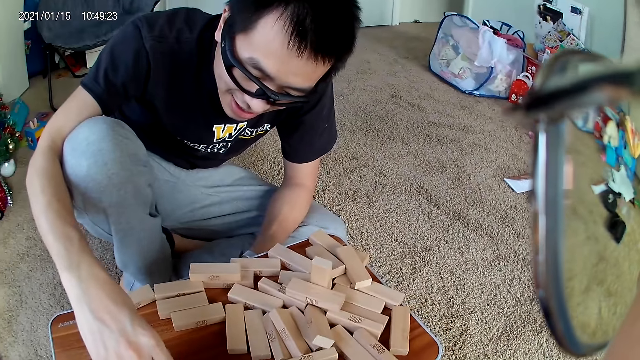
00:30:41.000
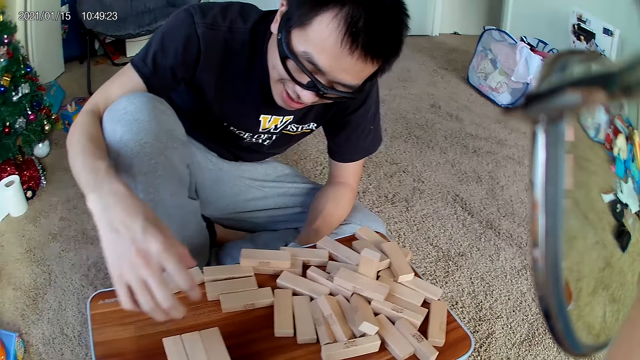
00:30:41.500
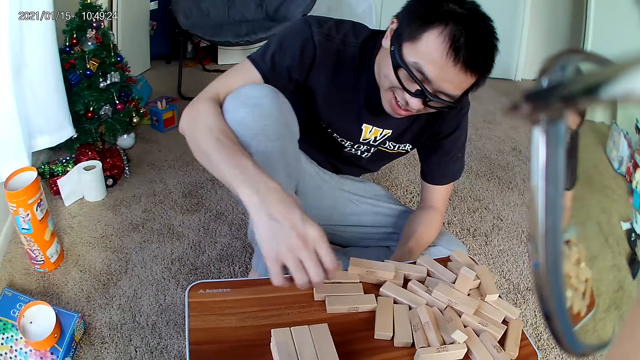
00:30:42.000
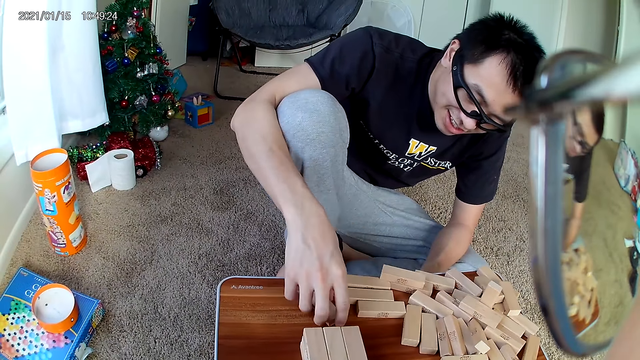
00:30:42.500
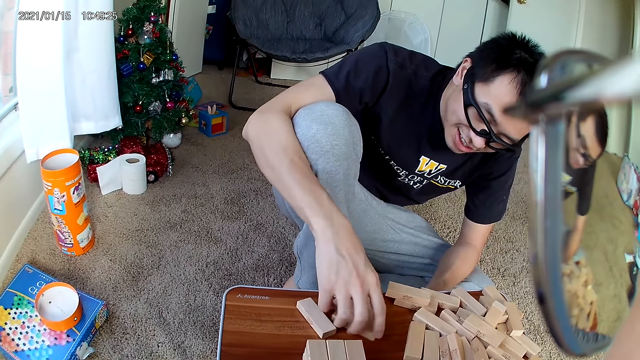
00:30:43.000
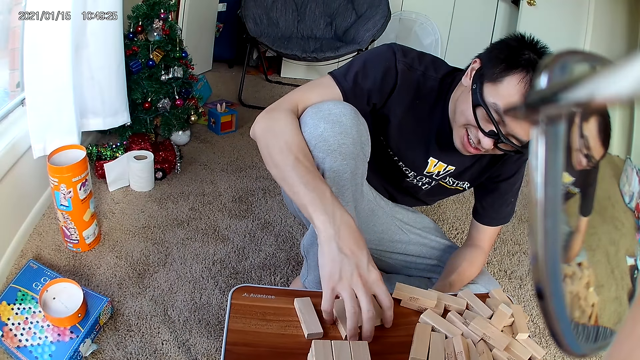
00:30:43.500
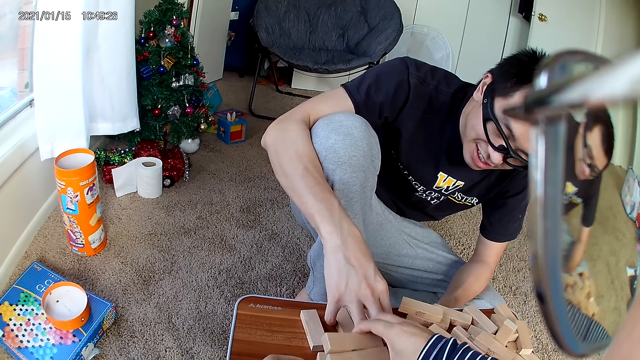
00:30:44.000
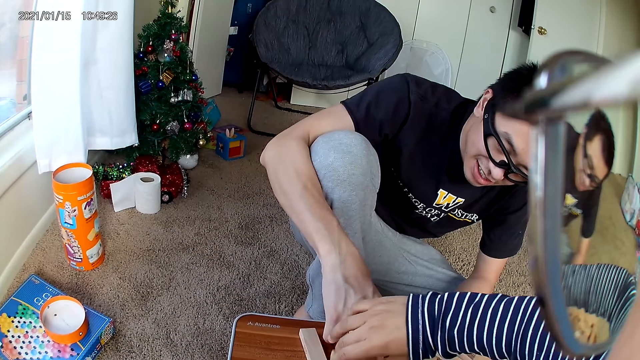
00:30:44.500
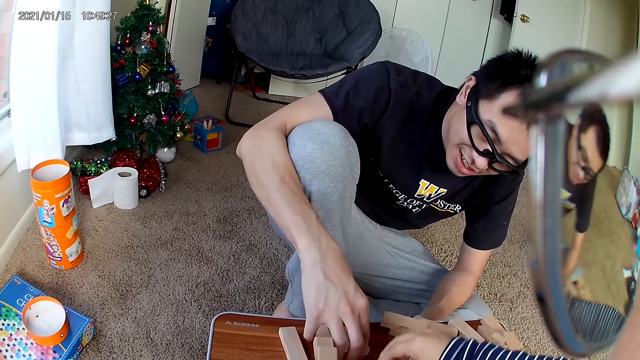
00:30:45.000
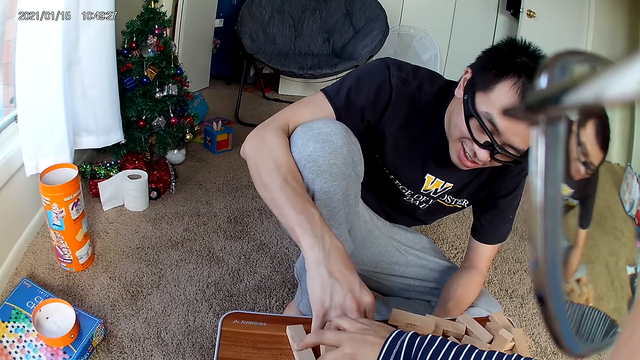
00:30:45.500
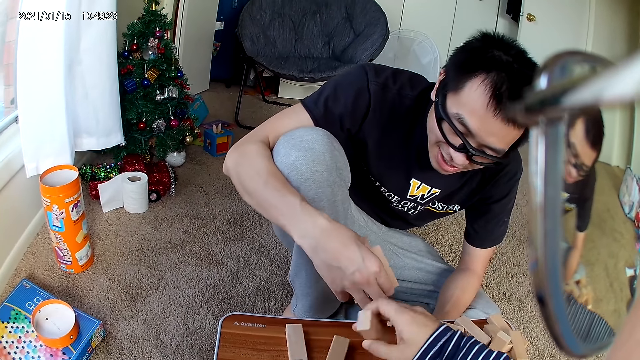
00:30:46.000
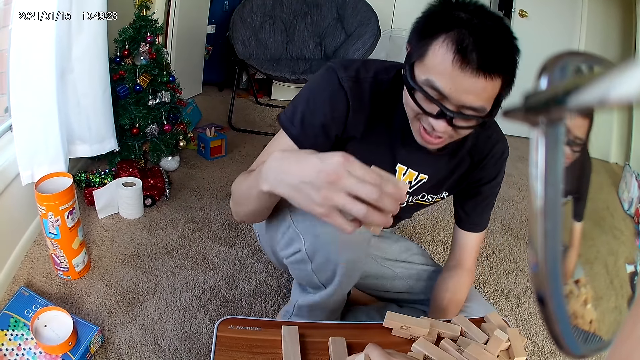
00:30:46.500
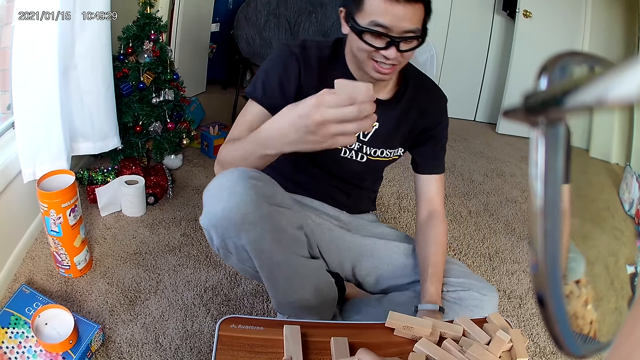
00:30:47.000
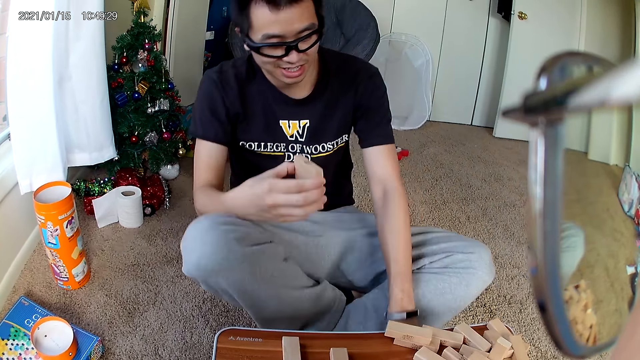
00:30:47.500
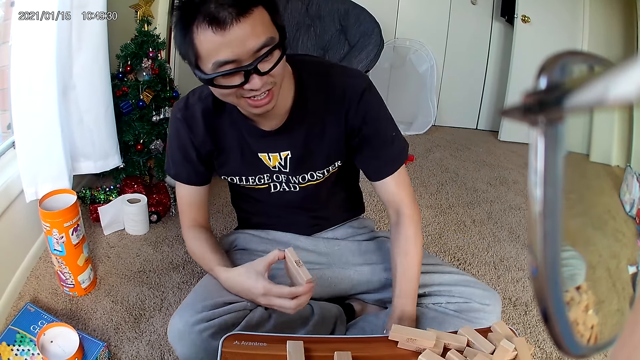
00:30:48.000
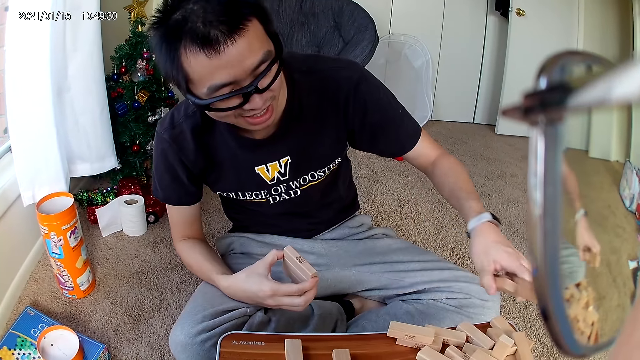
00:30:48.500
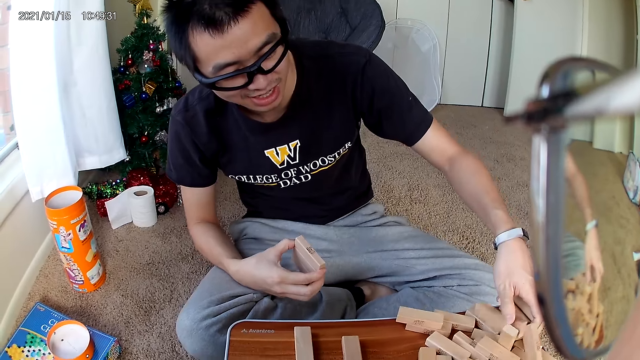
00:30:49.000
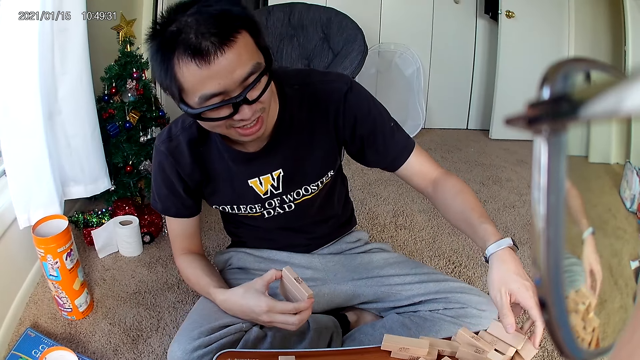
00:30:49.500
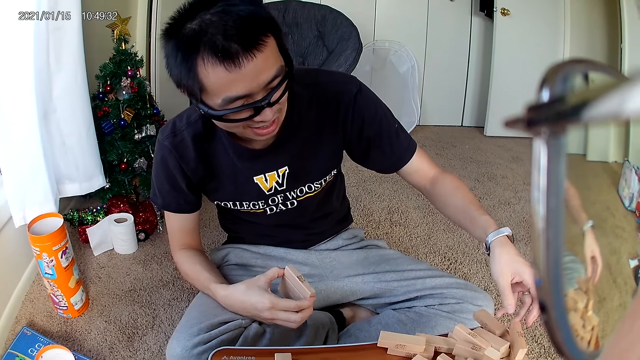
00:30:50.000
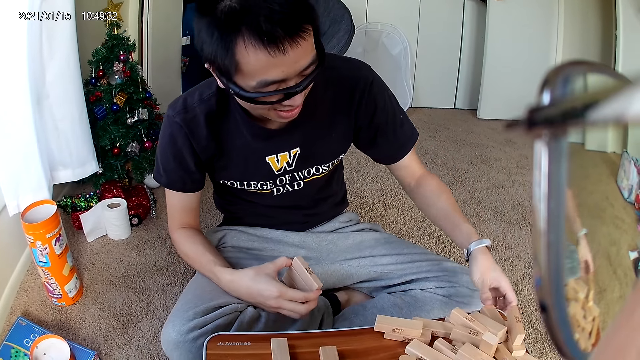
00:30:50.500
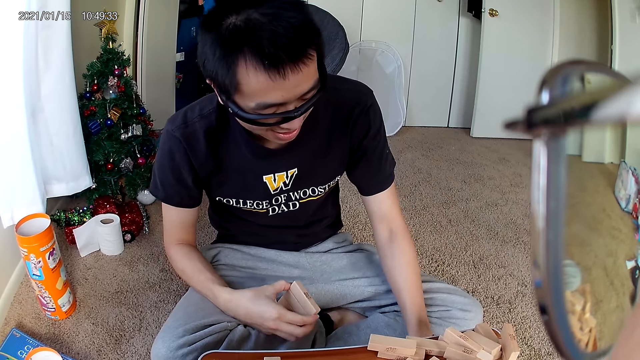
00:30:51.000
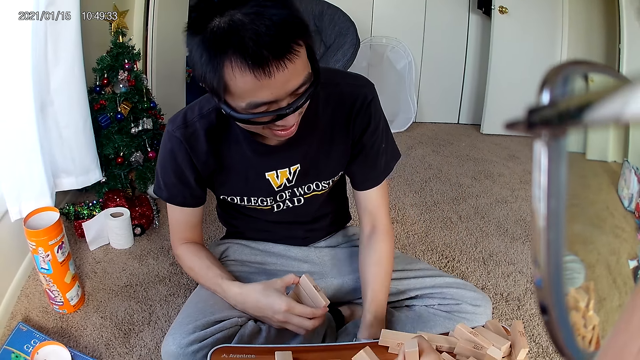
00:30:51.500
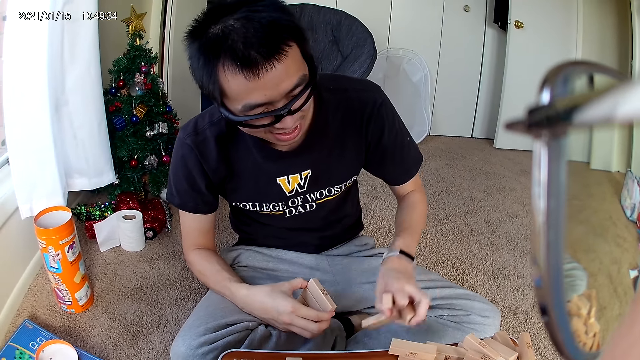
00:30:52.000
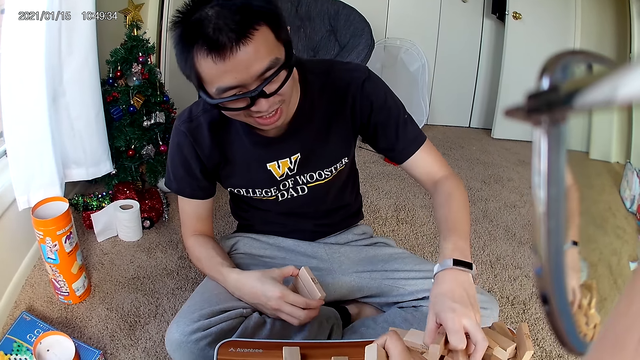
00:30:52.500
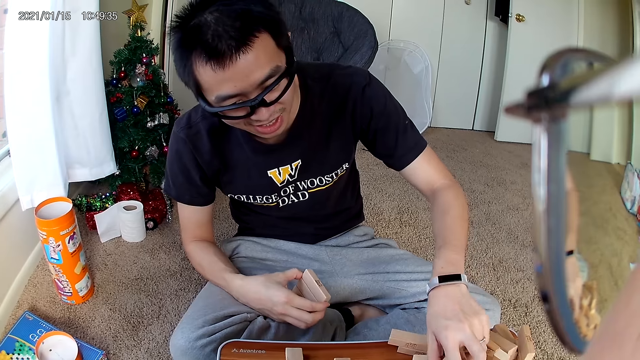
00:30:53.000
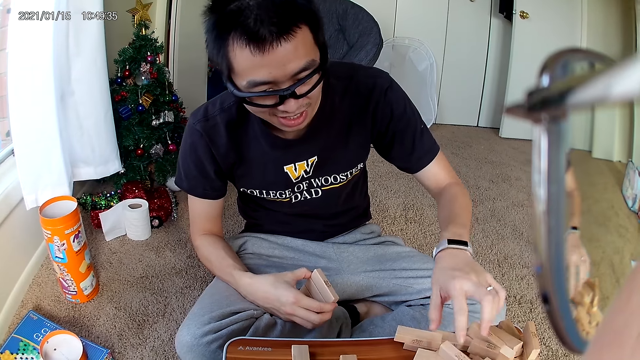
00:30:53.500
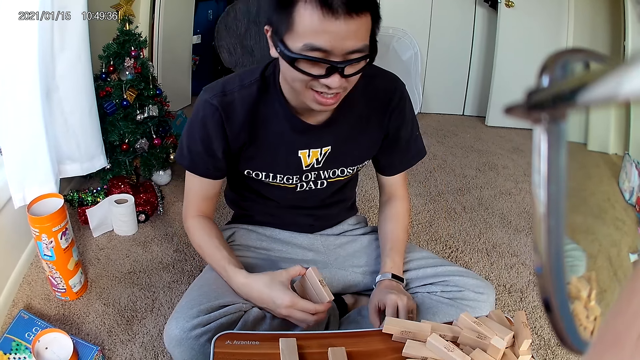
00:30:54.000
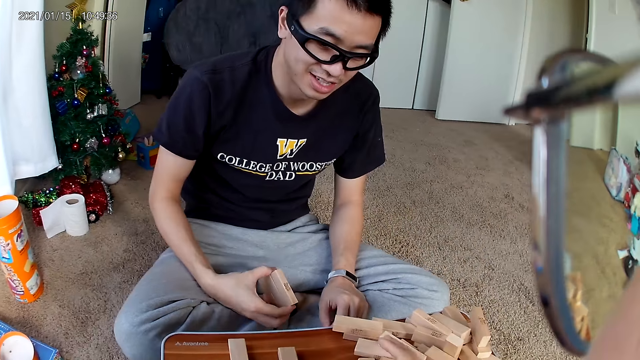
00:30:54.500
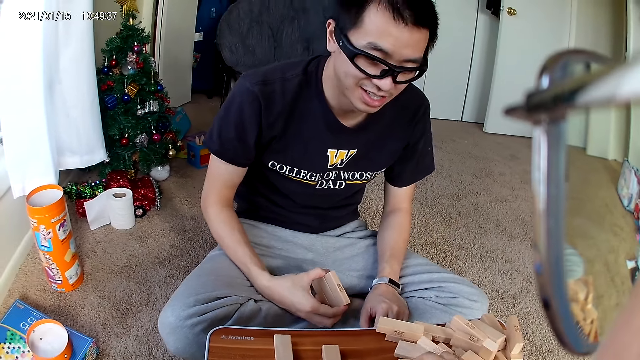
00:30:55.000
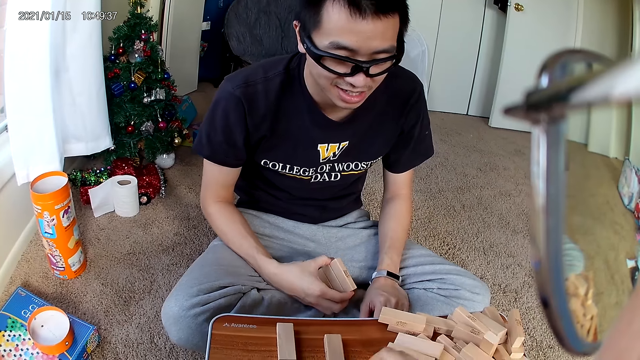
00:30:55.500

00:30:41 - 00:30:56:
The camera wearer arranges the wooden pieces on the stool. The man puts the wooden pieces in his left hand on the stool. The man picks some wooden pieces on the ground with his left hand and puts the wooden pieces in his left hand on the stool.

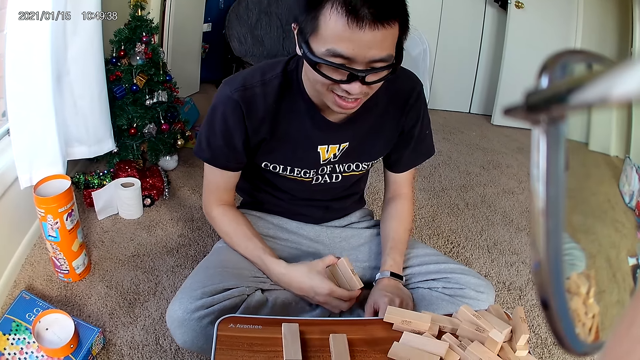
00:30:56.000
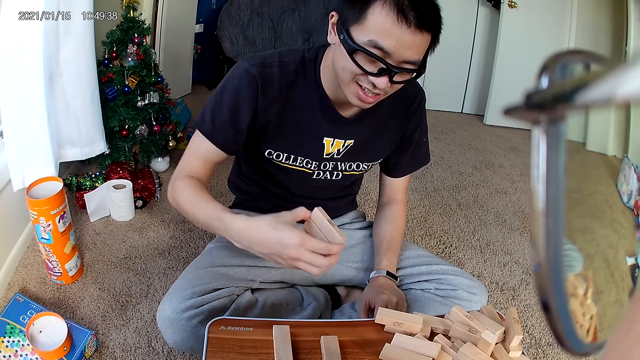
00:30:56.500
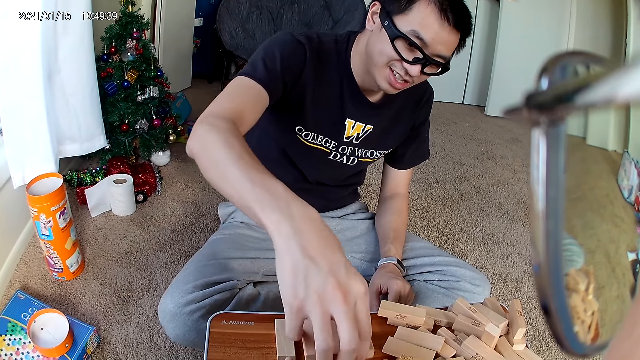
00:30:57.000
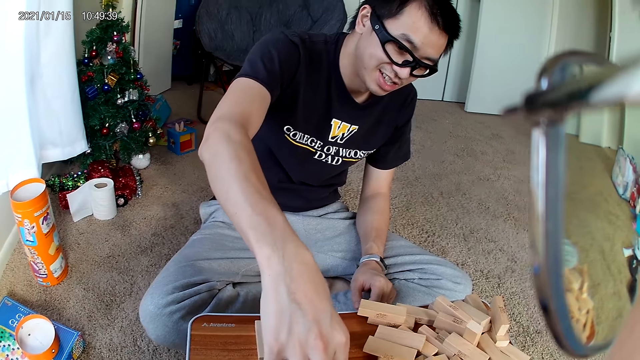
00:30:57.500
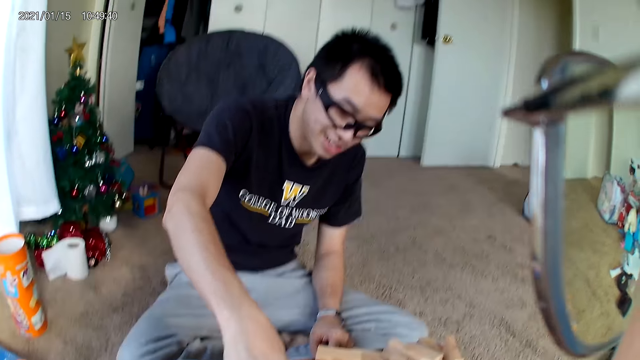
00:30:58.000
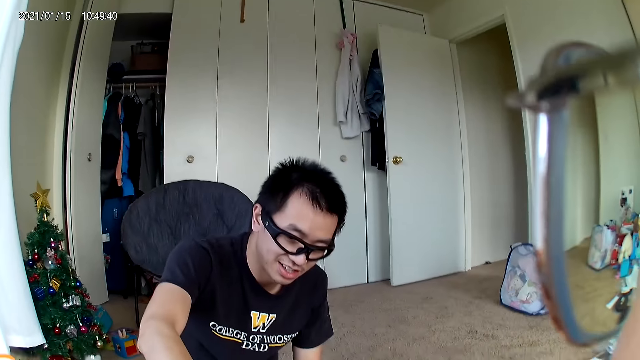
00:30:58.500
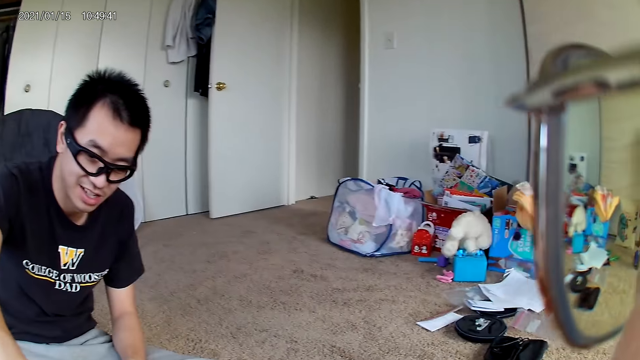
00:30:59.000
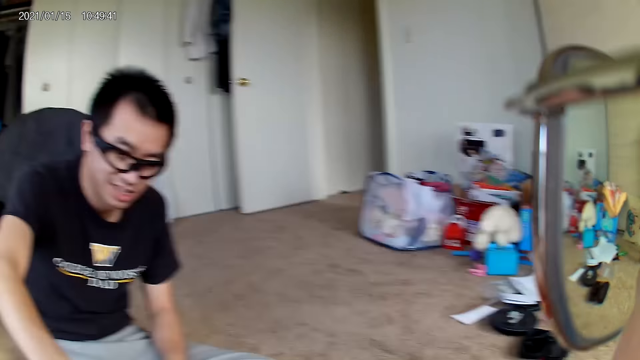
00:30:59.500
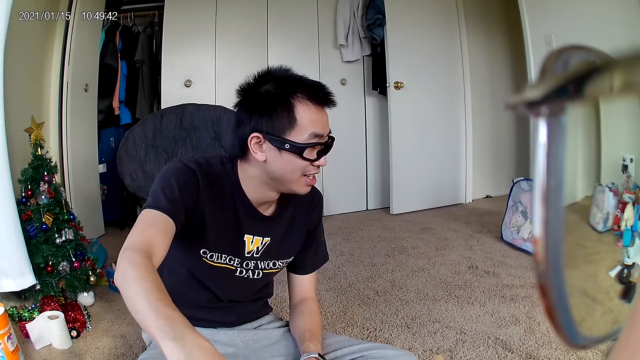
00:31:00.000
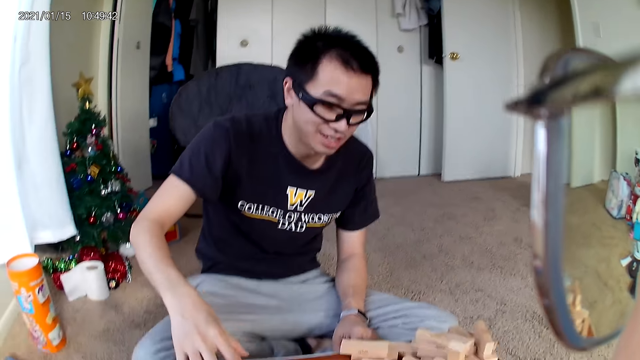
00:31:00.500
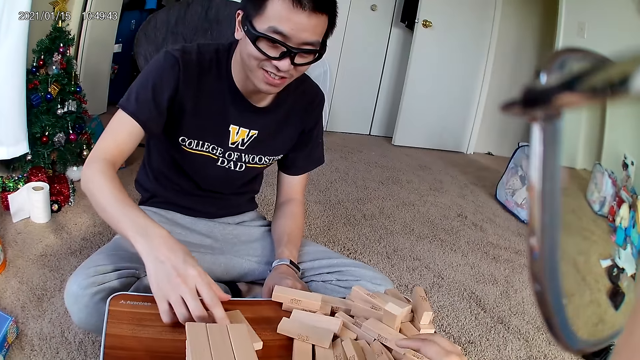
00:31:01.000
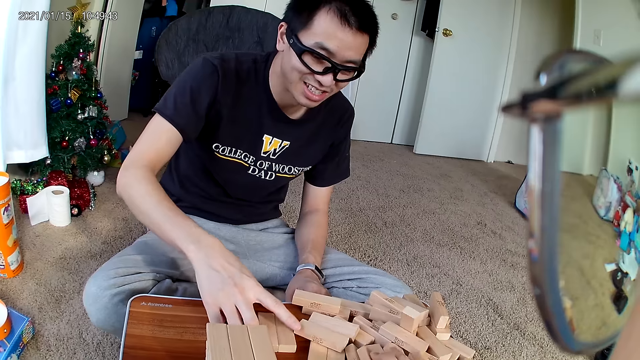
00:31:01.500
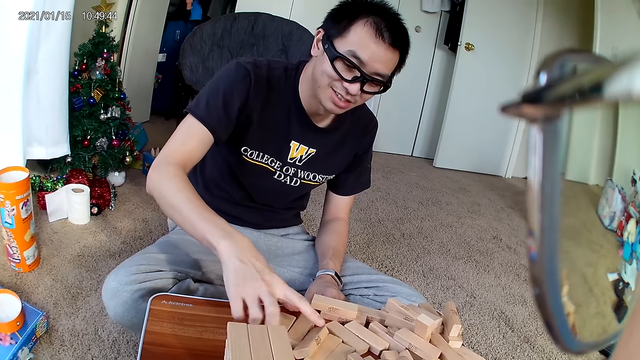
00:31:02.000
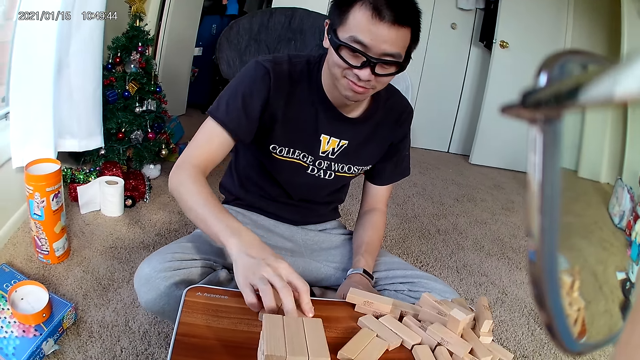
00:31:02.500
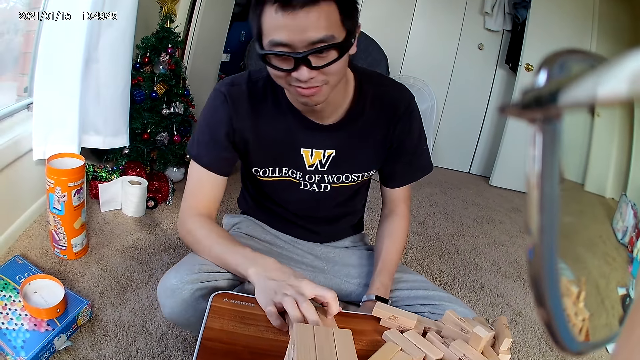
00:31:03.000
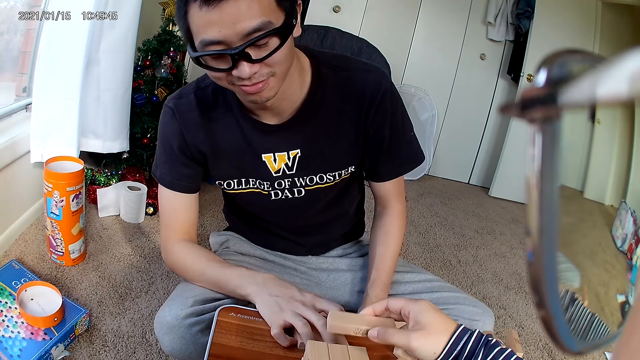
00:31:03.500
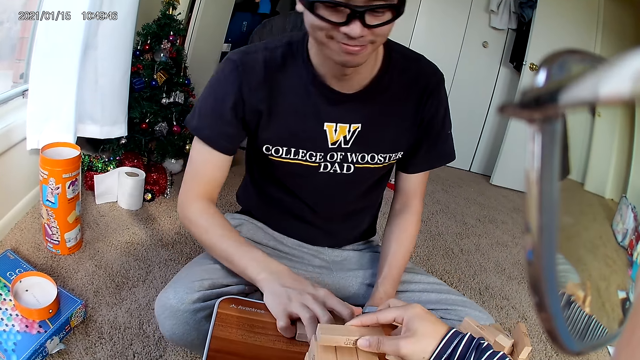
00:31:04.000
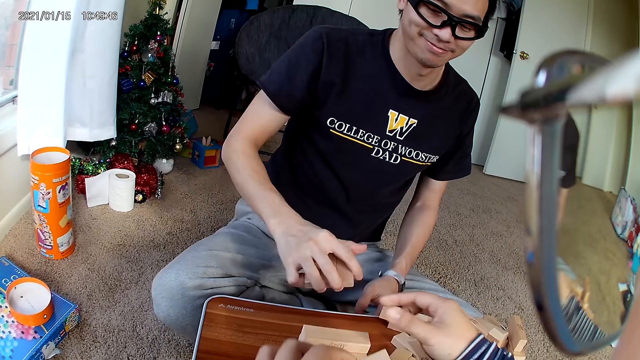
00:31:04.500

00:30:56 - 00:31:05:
The man puts the wooden pieces in his right hand on the stool and arranges the wooden pieces on the stool with his right hand. The camera wearer puts the wooden pieces in her right hand on the stool. The man picks a piece on the stool with his right hand.
